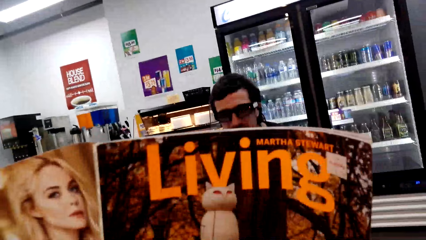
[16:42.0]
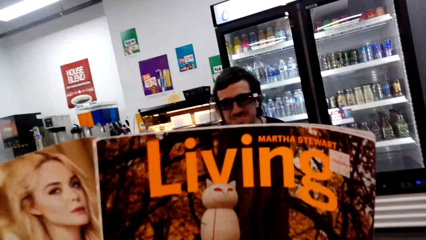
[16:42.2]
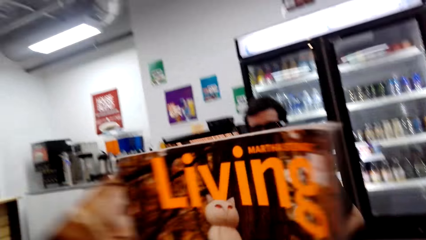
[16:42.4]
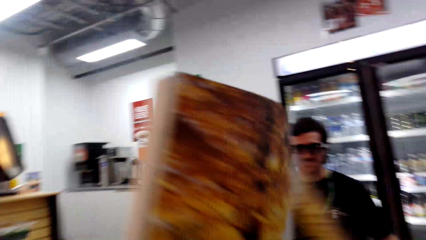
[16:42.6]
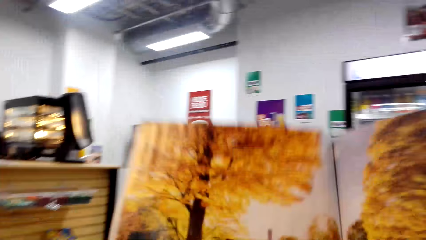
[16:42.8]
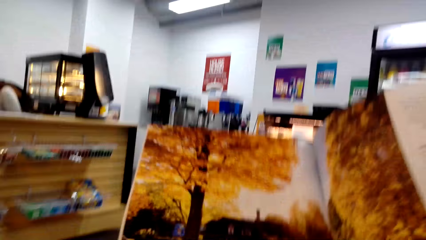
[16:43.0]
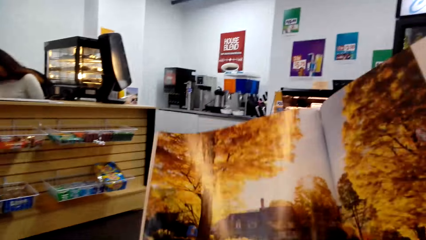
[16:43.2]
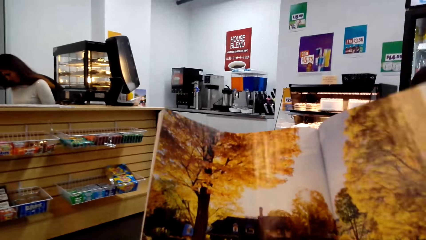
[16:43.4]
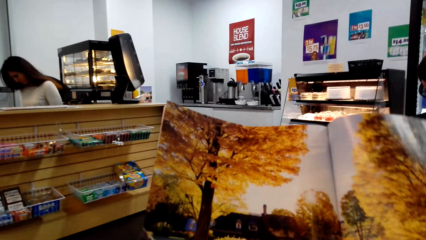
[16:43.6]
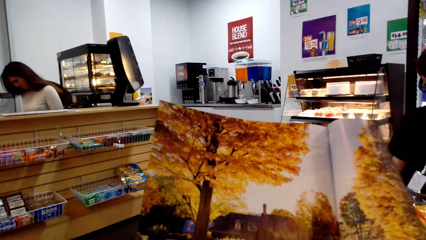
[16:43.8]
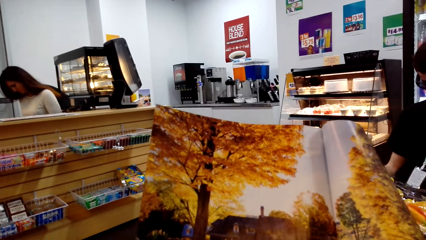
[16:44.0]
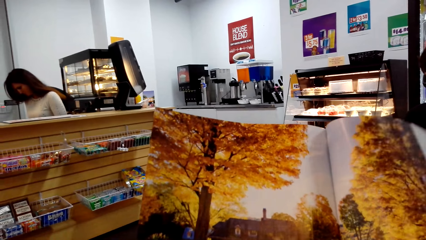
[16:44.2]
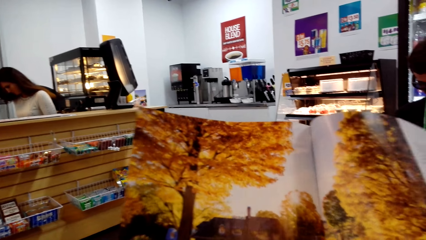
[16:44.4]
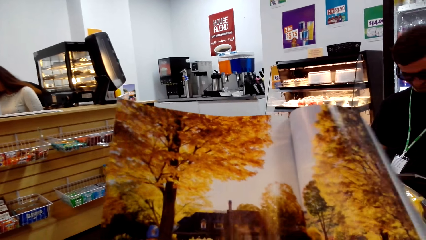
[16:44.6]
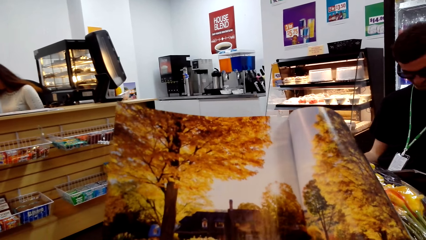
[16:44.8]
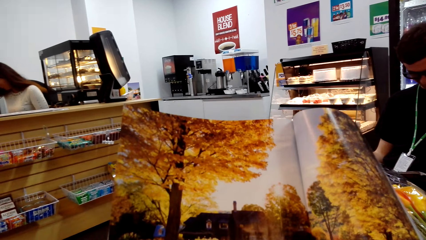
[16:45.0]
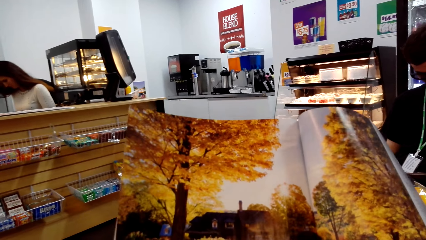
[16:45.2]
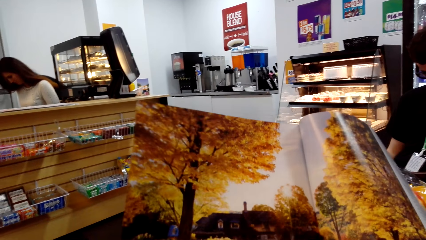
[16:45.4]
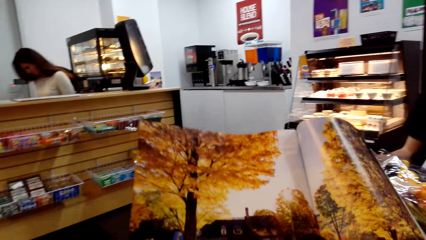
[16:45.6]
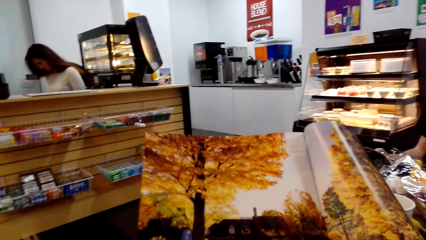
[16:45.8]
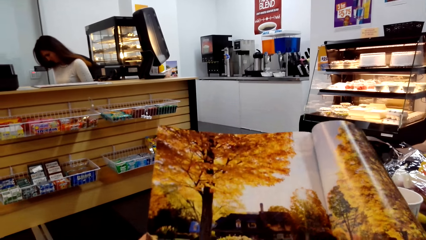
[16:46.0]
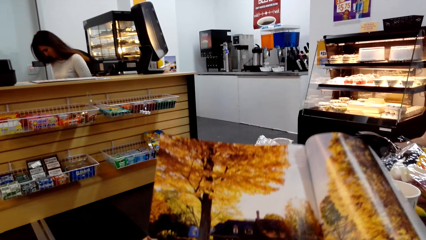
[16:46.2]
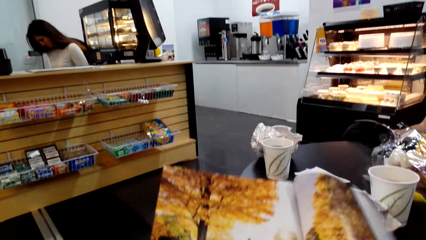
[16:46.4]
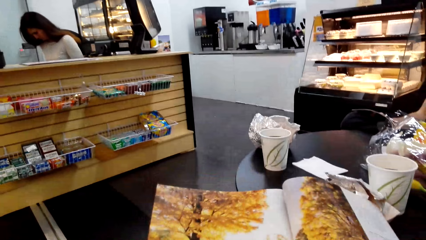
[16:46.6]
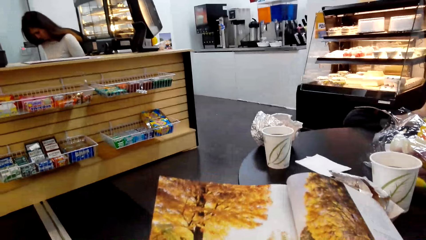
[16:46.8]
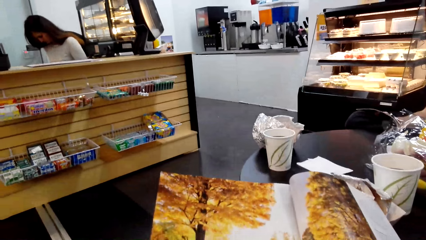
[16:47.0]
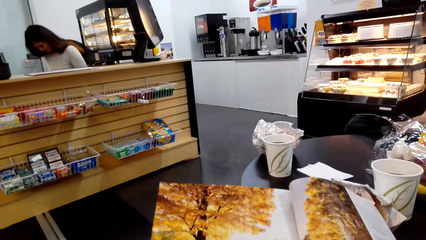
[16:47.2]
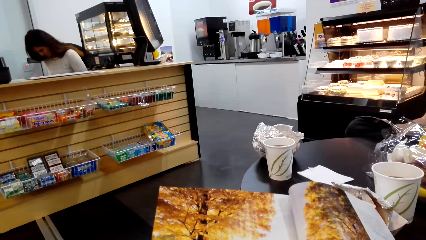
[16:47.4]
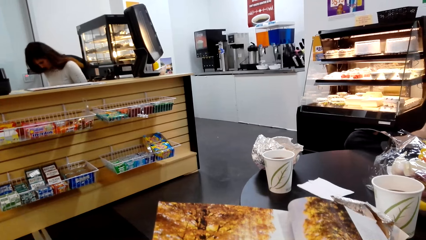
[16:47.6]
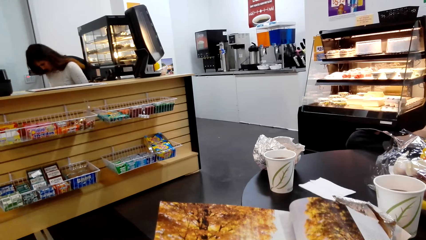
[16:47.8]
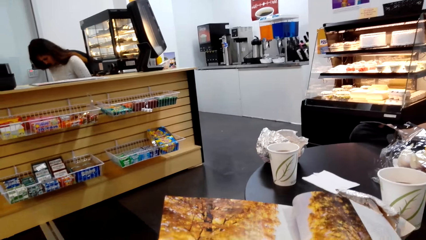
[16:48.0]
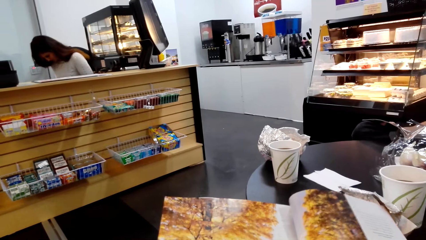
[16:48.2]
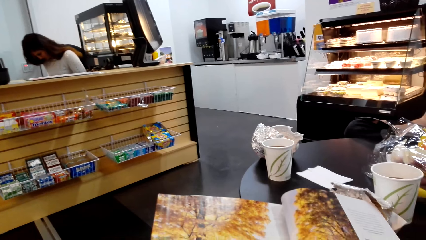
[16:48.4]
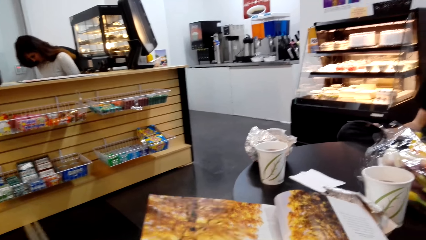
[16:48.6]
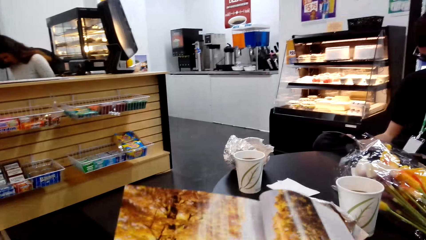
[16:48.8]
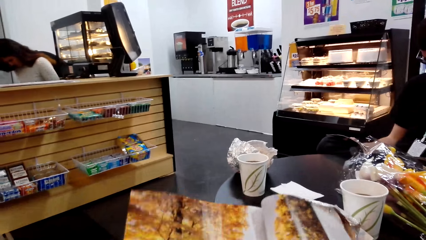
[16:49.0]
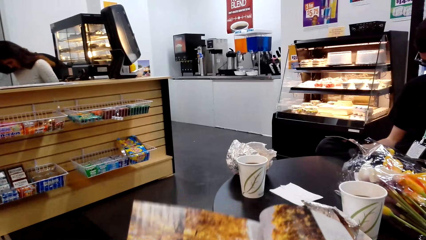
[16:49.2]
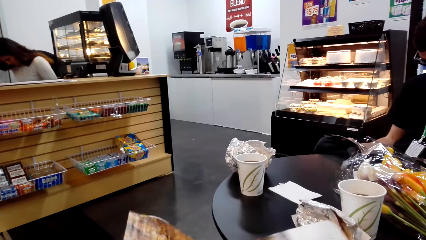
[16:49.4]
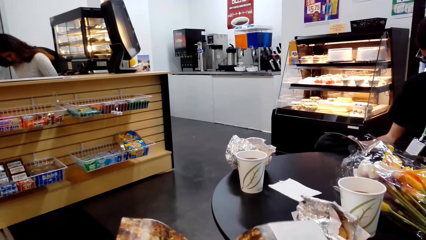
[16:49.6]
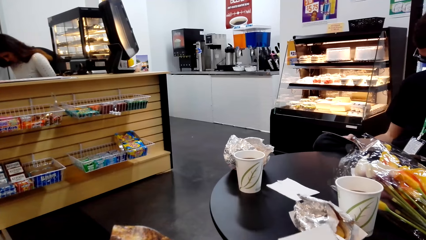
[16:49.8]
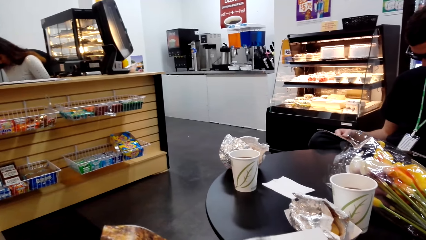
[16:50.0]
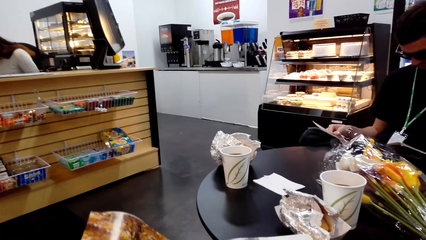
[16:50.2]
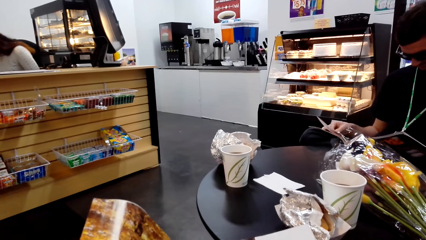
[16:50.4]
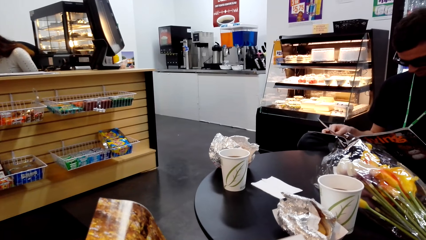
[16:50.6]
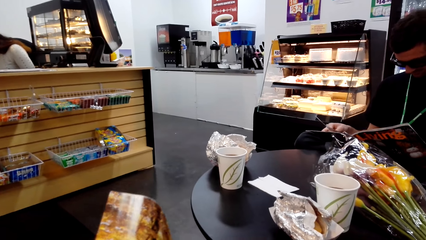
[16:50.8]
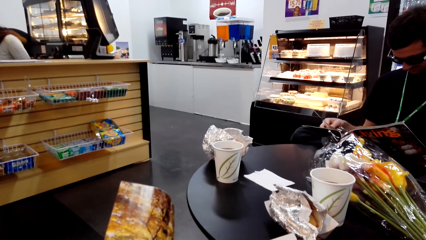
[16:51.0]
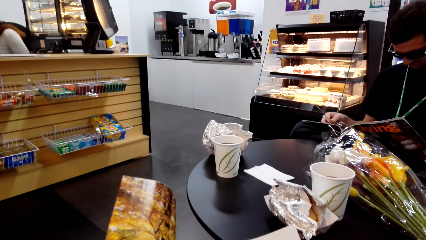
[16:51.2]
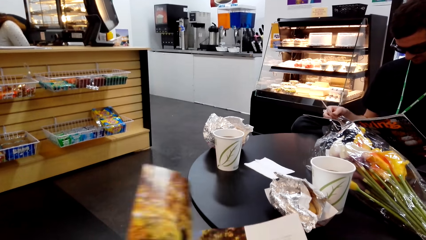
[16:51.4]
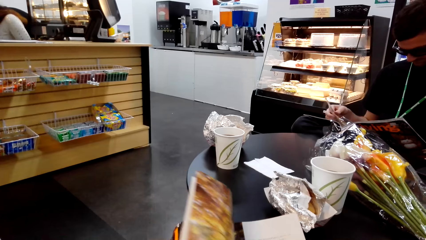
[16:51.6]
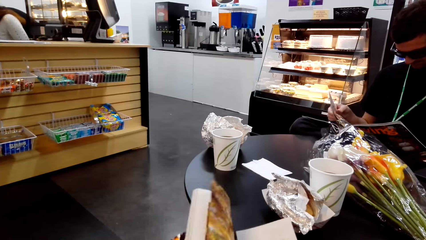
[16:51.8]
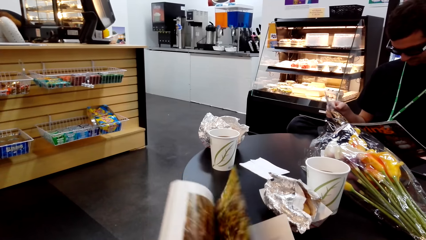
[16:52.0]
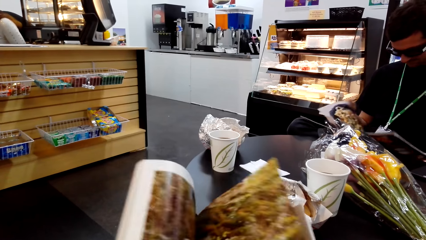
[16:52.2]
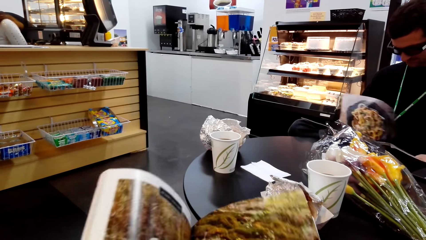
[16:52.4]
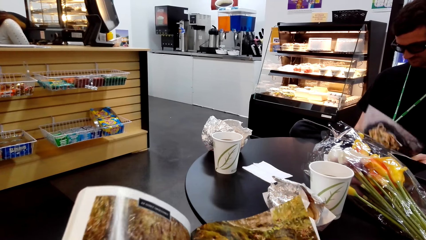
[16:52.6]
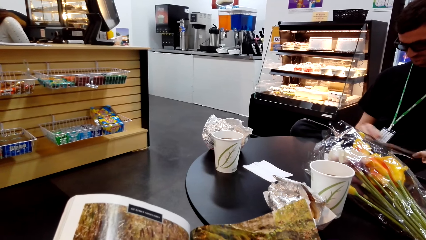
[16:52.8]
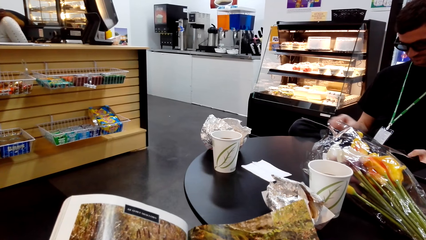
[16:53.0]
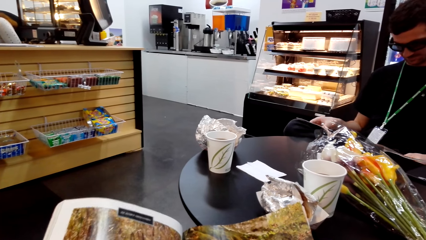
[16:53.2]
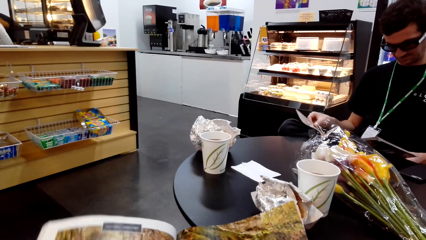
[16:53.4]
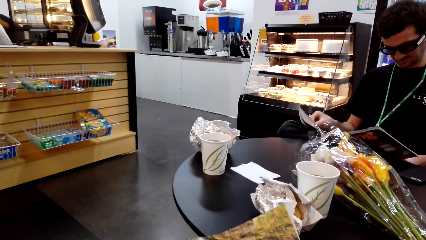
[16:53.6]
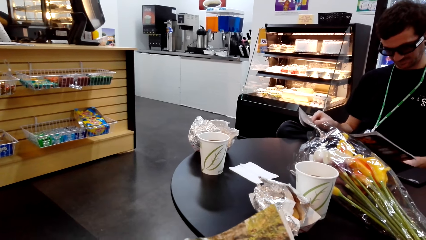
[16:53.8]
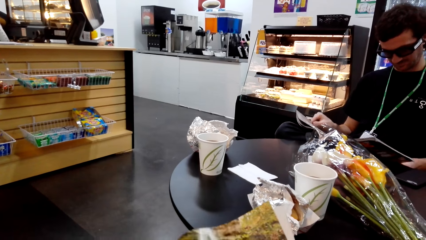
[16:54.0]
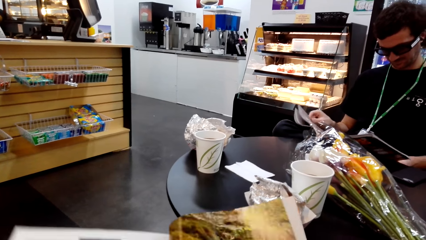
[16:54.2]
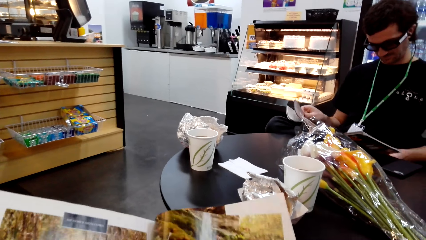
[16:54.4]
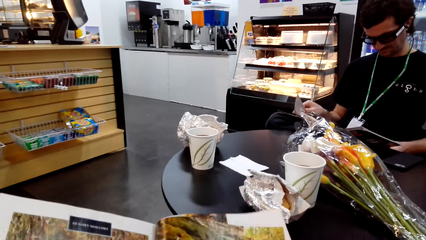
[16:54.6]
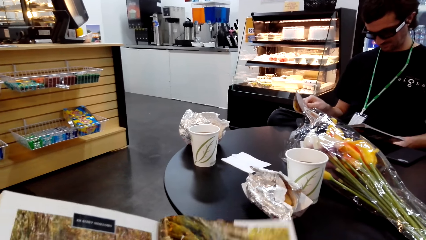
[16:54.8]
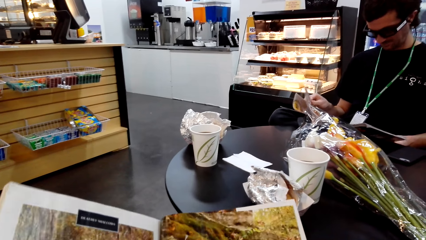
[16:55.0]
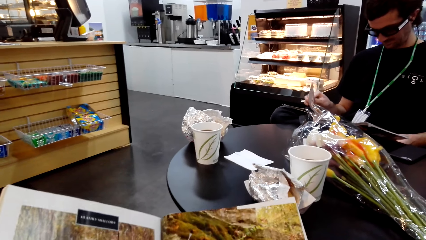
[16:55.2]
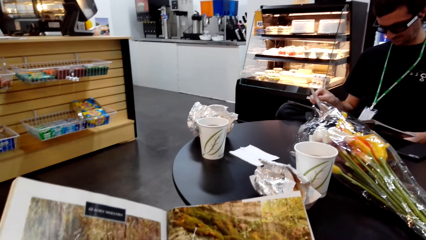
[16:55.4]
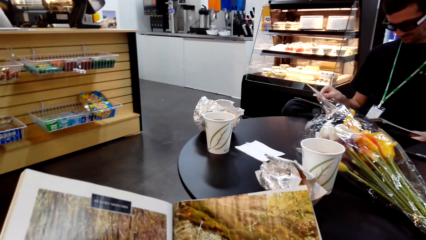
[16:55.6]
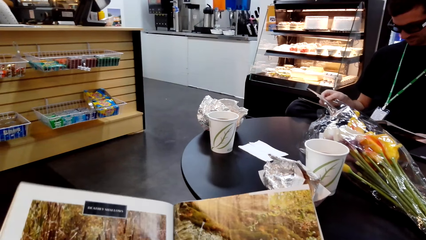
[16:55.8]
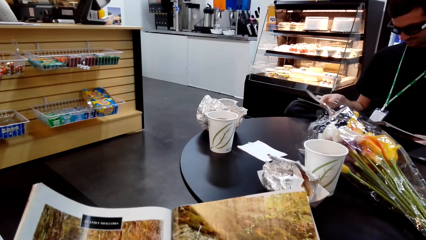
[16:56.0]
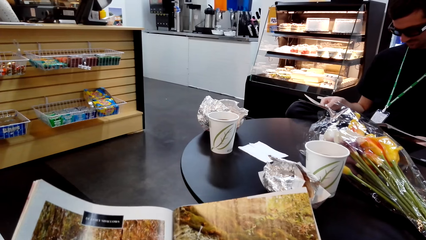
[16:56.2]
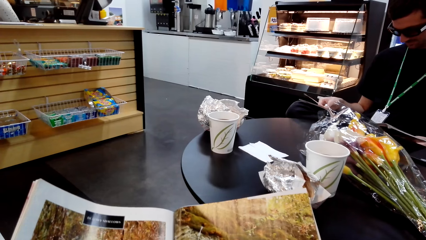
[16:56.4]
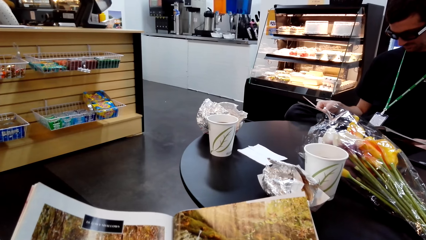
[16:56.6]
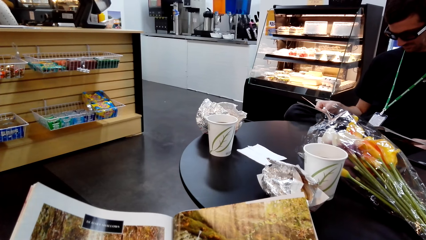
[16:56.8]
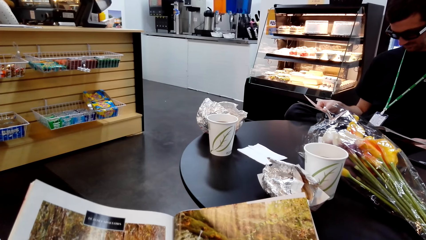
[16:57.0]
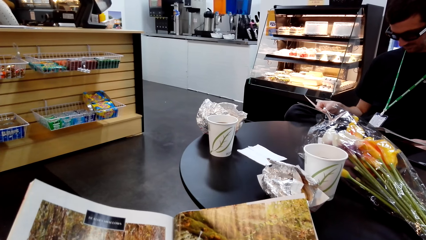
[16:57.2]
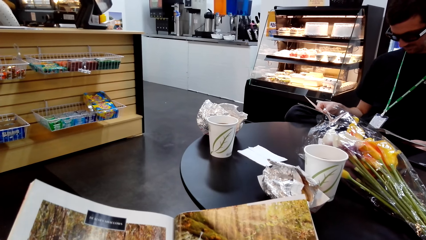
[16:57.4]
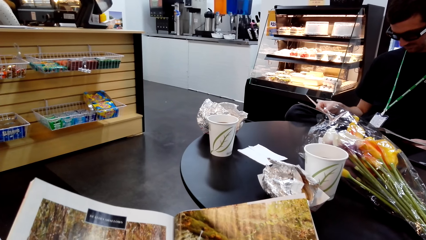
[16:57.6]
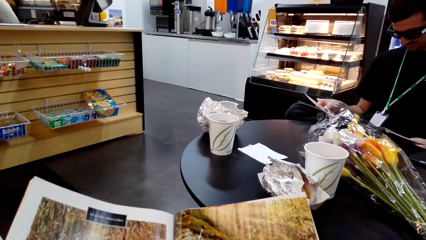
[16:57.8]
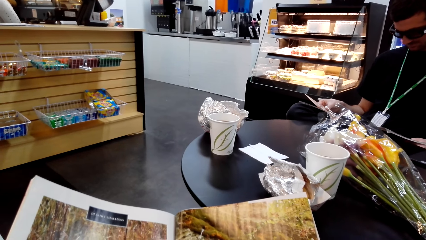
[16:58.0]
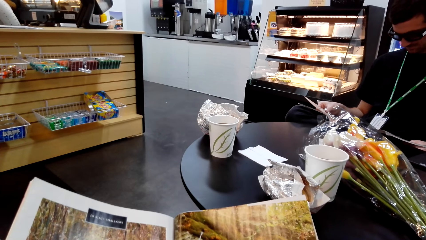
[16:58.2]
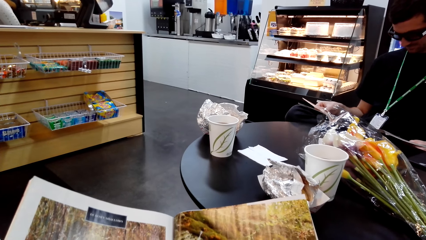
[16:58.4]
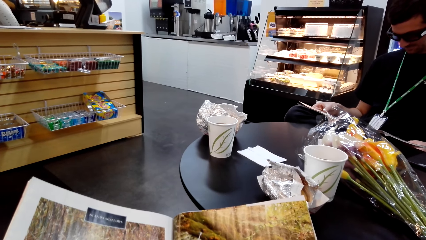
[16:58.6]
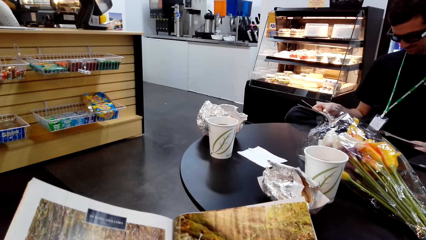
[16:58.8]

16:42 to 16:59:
A man looks at the book. The camera wearer looks at the book. The man looks at the book. The camera wearer opens the page of the book. They look at the book. The man looks at the book. The camera wearer looks at the book.
